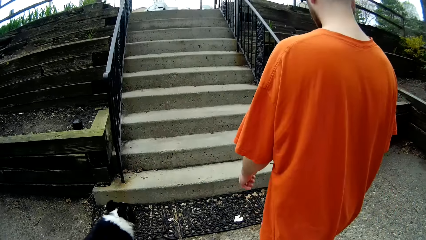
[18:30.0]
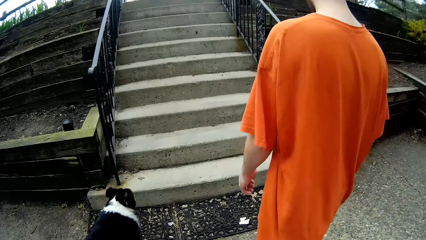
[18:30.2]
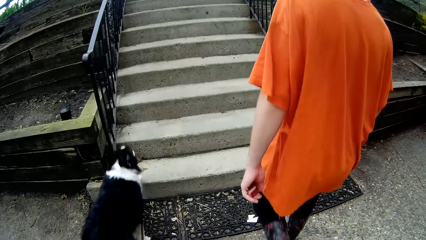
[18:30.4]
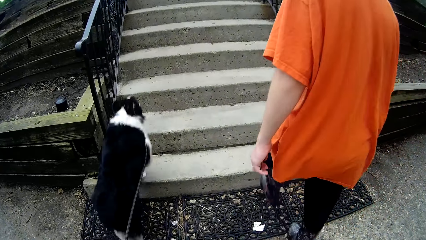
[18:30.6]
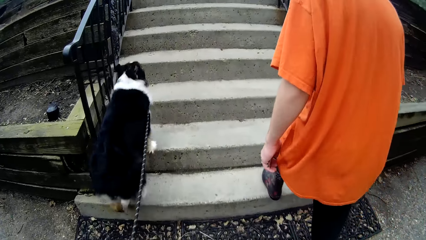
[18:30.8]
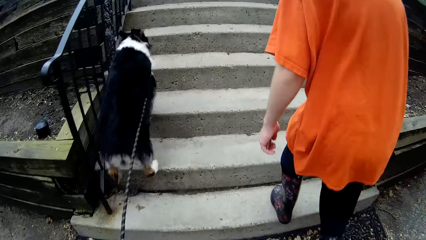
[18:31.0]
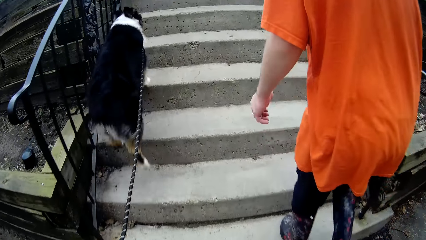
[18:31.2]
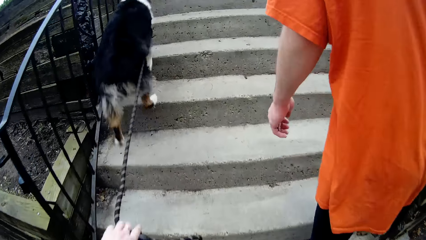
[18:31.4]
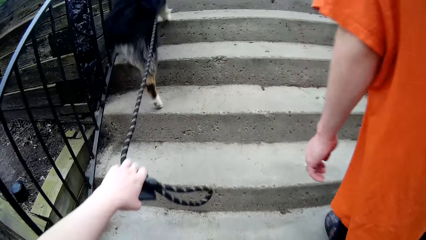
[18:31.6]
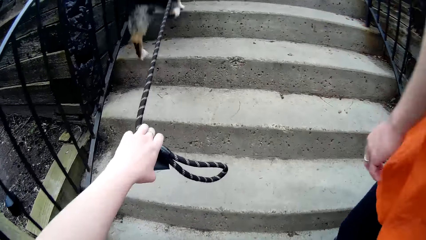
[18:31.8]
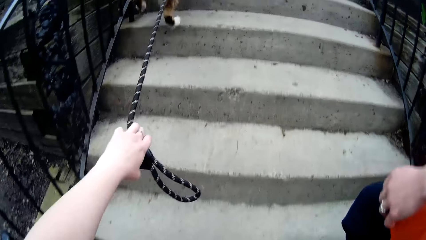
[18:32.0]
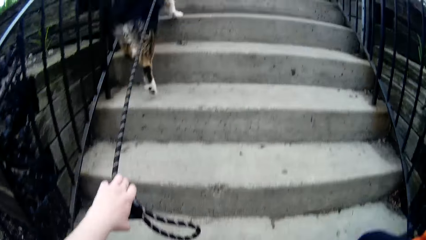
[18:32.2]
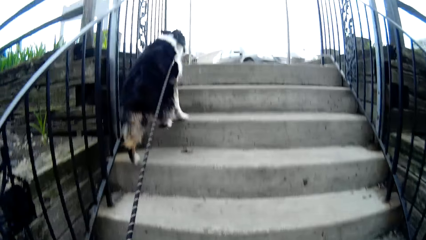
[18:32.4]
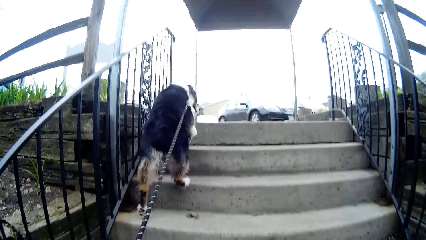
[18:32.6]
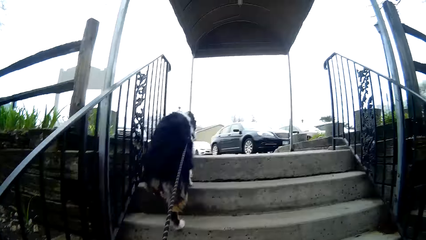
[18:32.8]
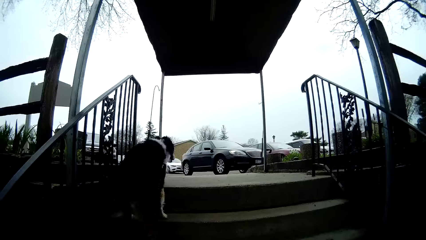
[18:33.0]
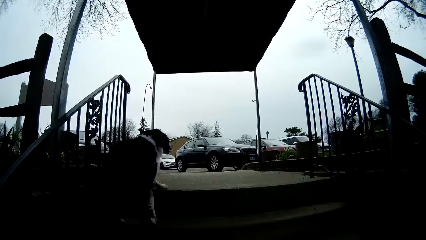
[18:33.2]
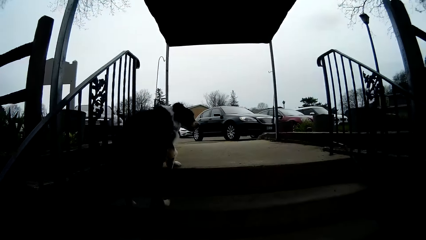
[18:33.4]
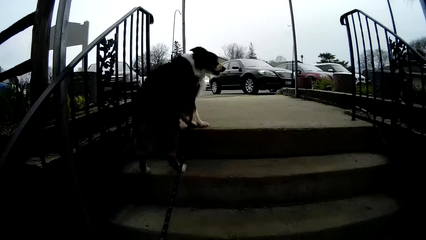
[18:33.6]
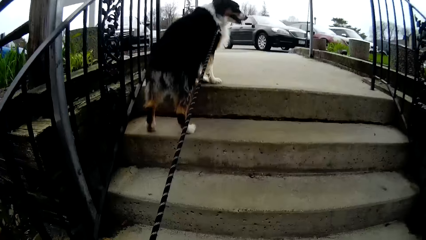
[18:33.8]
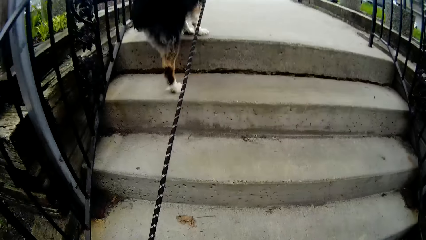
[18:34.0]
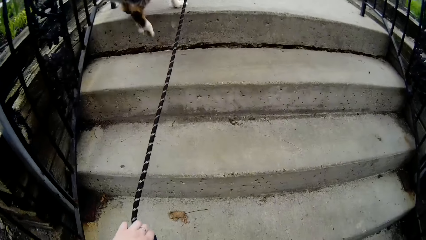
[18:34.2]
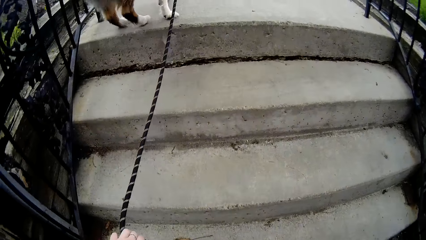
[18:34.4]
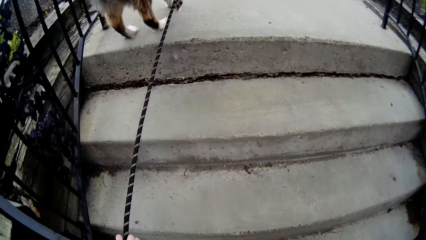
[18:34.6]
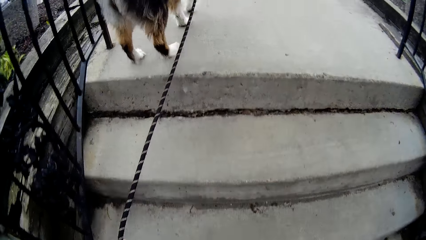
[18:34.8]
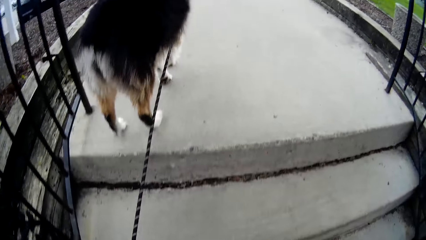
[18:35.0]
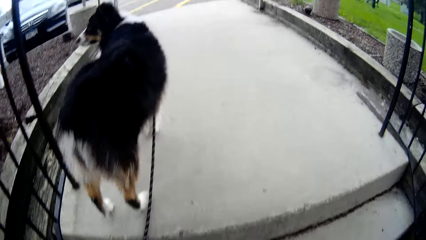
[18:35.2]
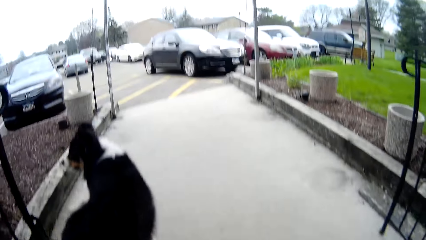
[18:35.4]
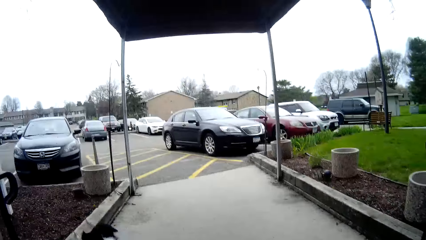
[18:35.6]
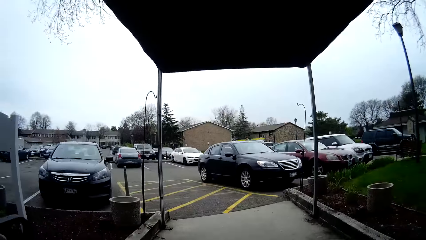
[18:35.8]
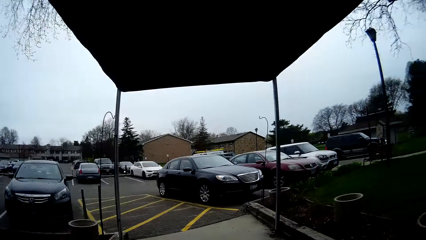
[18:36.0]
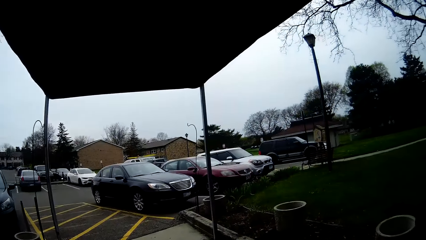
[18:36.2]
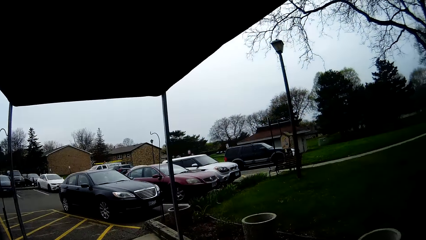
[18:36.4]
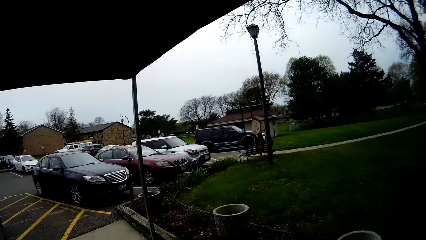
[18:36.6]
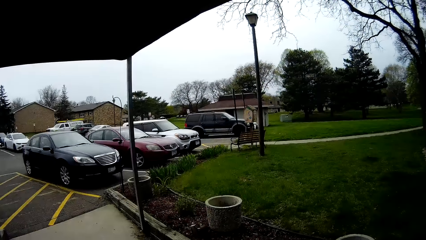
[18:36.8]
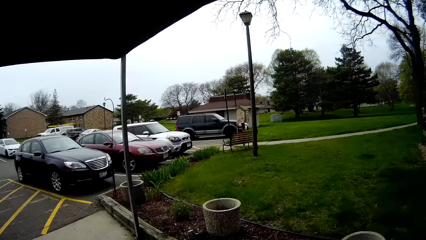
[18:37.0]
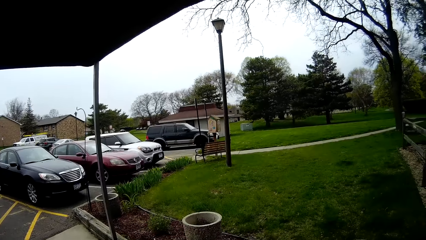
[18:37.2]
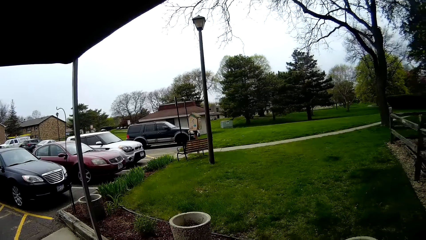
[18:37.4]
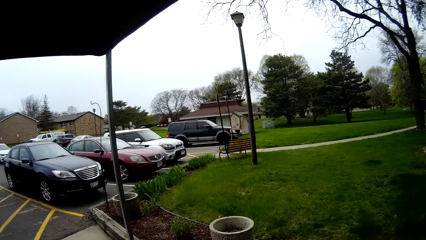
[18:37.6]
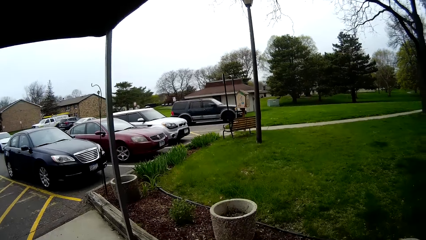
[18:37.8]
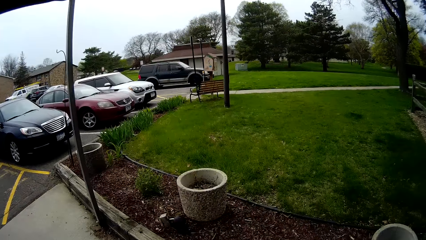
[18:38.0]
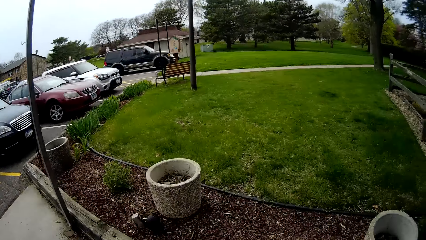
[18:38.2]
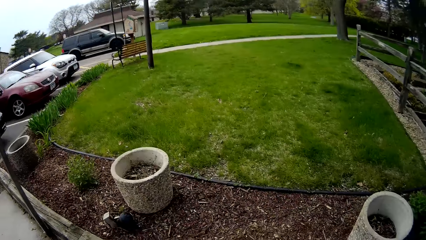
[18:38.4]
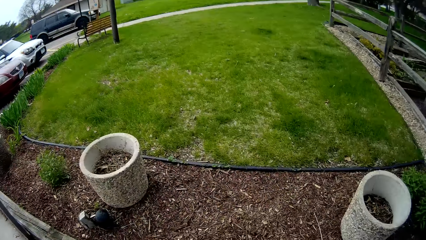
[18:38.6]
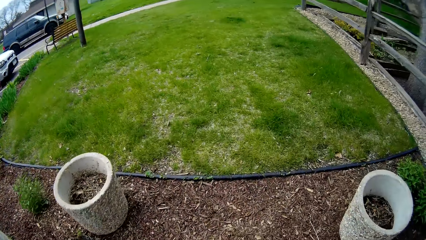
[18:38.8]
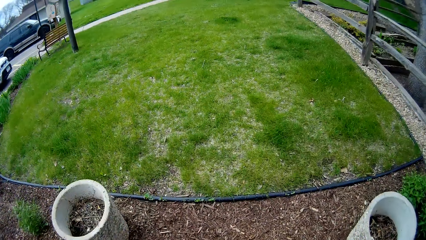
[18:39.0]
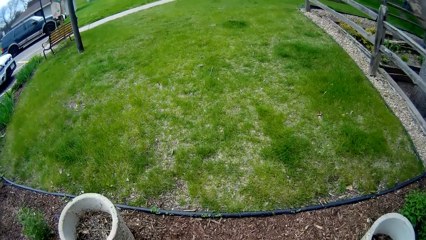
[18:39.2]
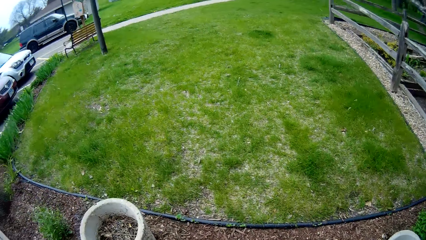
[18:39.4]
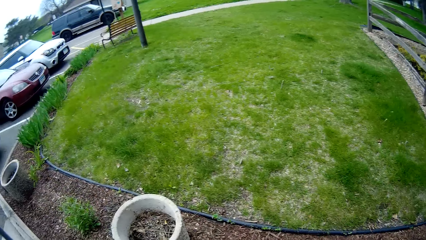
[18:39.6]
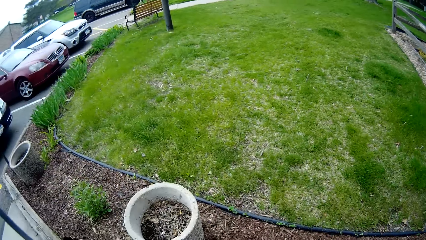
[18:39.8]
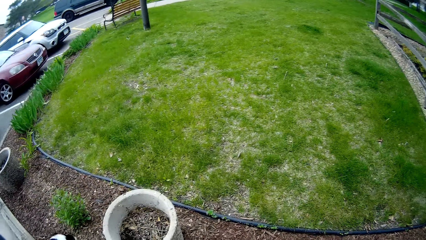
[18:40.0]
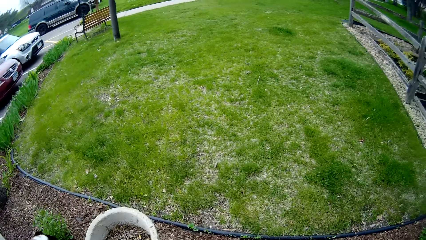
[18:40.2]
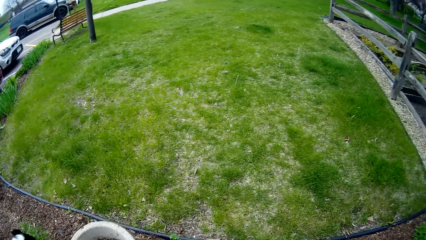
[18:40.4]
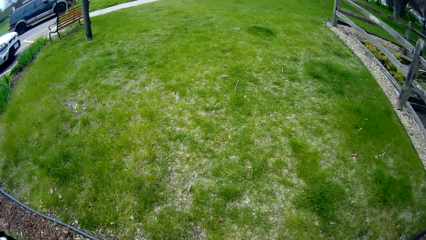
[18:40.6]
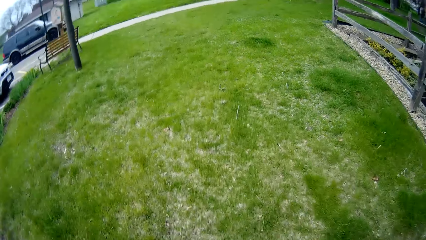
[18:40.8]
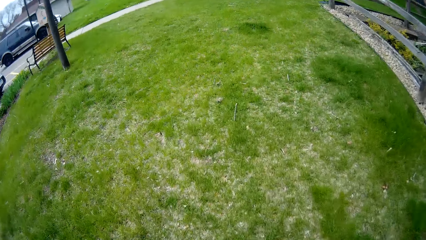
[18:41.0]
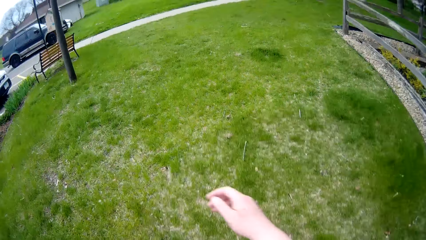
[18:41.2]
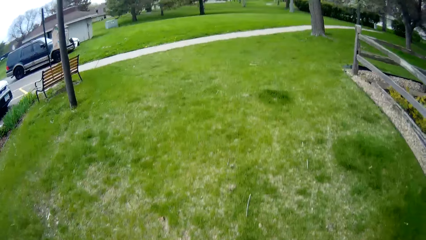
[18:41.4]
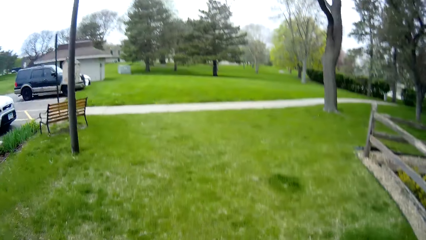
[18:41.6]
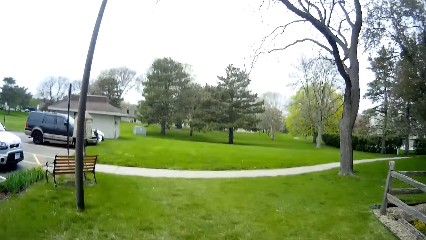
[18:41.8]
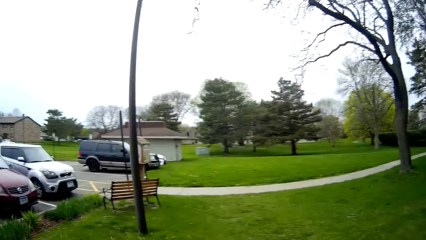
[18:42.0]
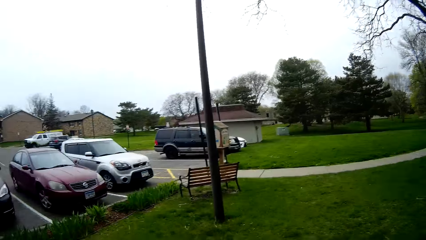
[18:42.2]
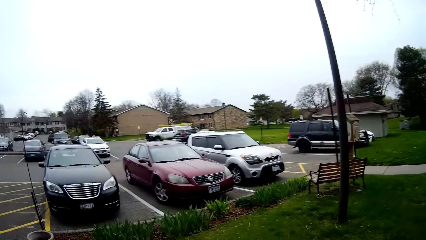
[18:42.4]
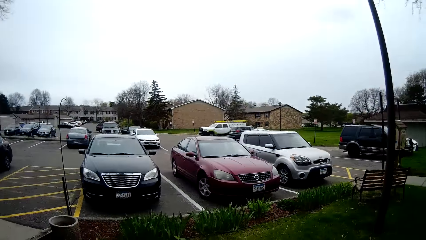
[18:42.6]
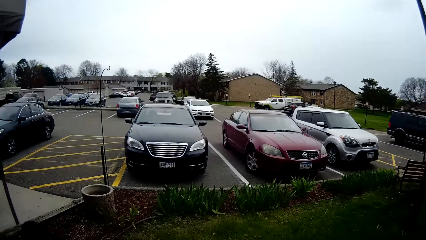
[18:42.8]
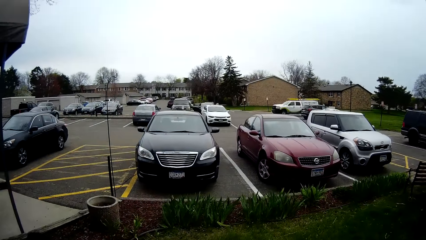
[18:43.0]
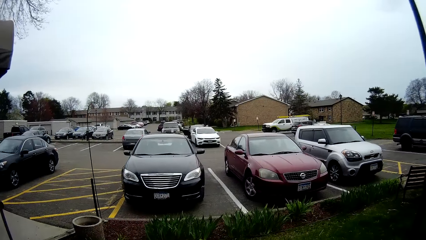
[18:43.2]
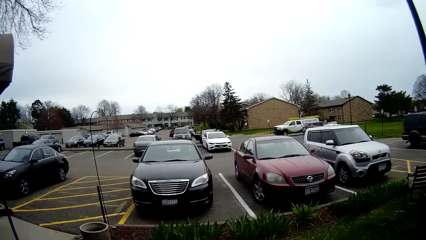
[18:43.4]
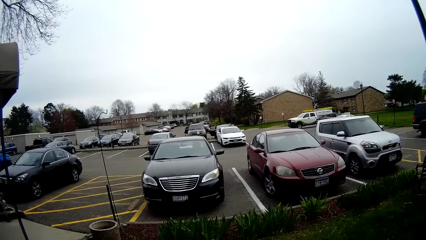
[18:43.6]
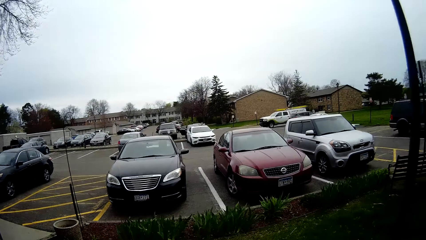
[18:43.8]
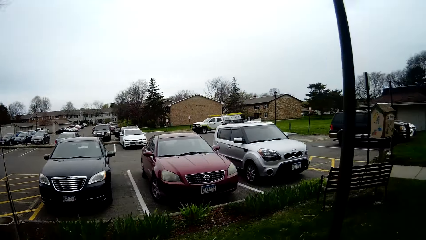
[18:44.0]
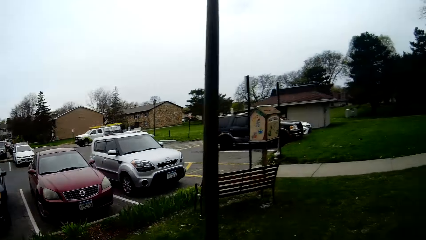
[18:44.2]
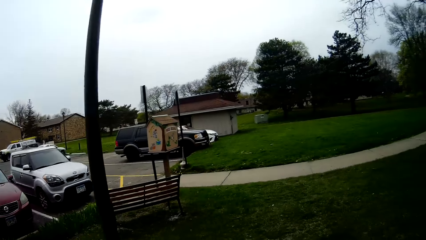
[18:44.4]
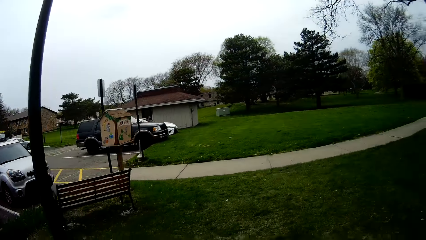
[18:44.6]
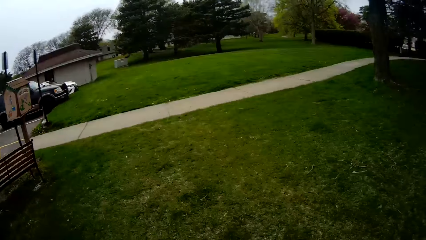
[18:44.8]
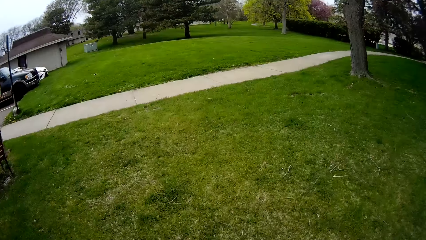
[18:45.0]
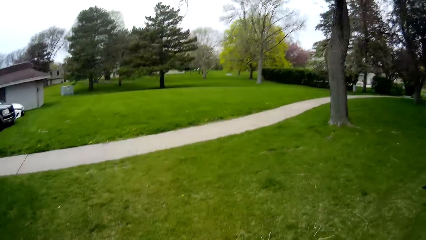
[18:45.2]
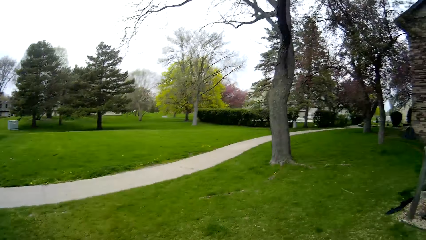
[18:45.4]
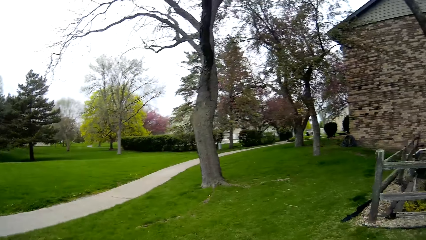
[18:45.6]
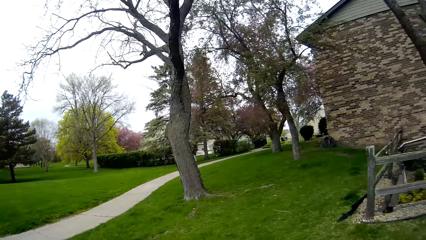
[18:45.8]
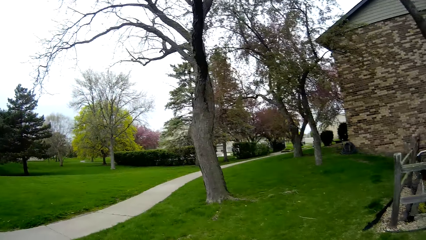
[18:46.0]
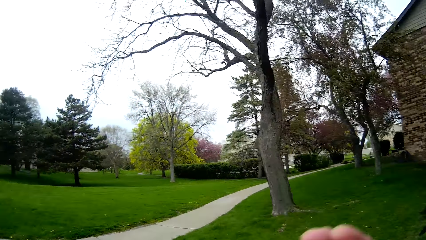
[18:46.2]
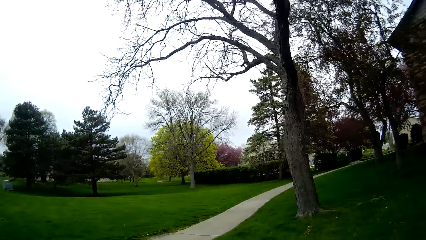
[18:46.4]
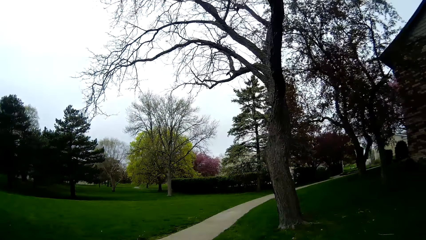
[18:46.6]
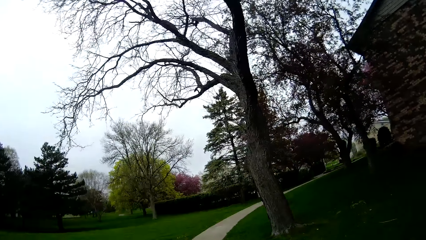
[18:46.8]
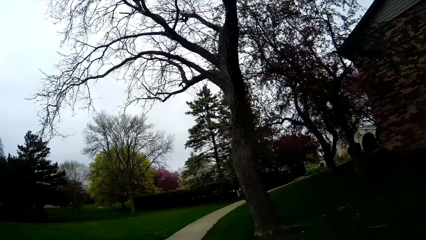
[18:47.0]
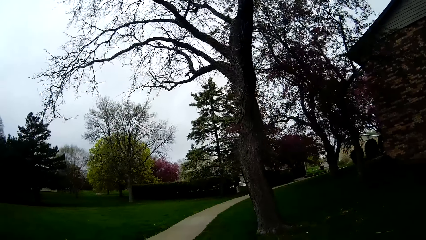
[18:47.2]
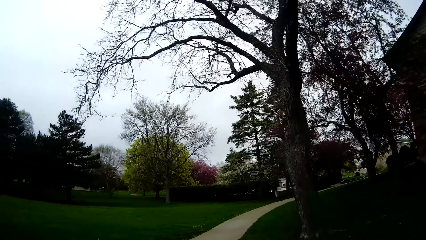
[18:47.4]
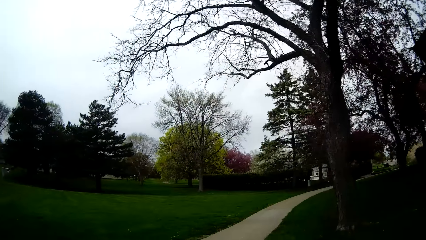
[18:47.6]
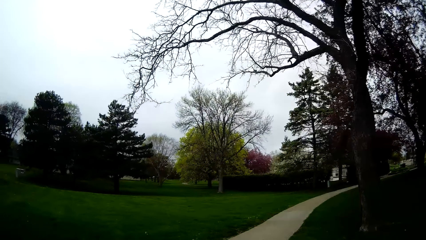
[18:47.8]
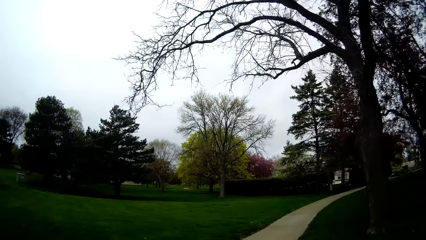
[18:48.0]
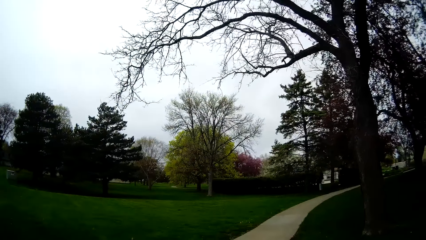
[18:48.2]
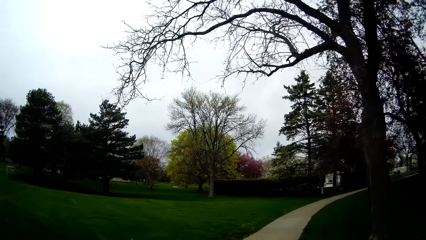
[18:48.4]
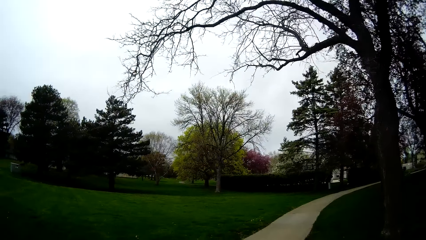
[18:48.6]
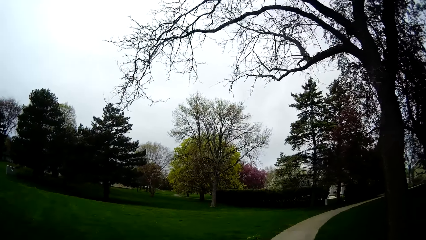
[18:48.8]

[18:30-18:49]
The dog runs up the stairs. The man walks up the stairs. The camera wearer holds the dog leash in her left hand. She walks upstairs. She pulls the dog's leash. She walks. She interacts with the man. She walks on the grass.
